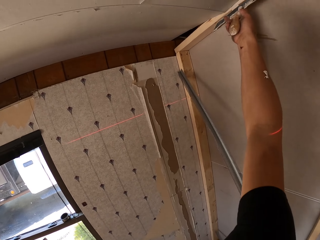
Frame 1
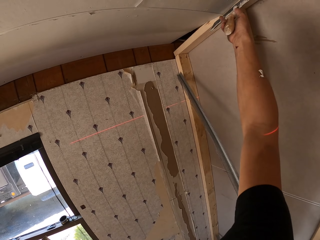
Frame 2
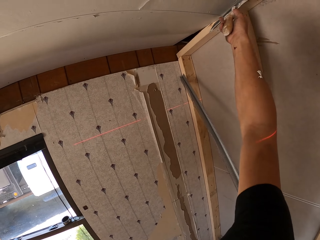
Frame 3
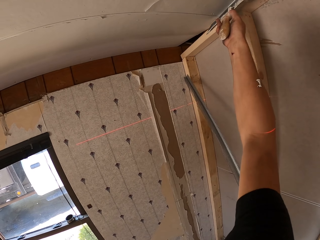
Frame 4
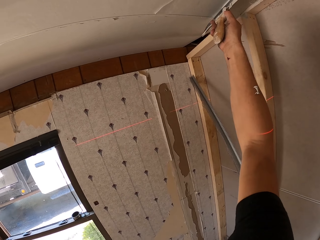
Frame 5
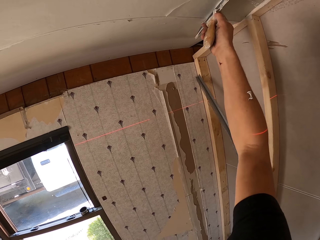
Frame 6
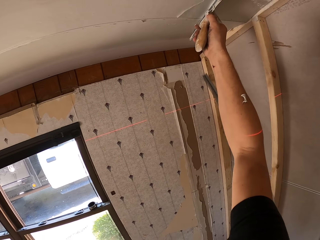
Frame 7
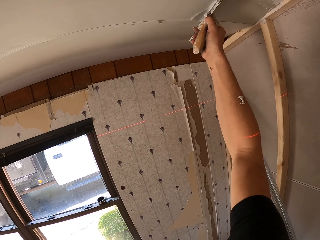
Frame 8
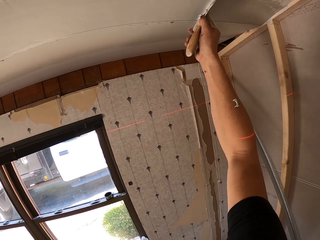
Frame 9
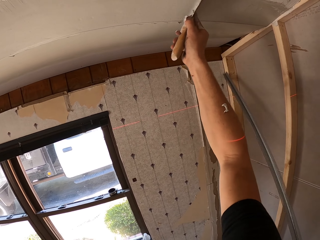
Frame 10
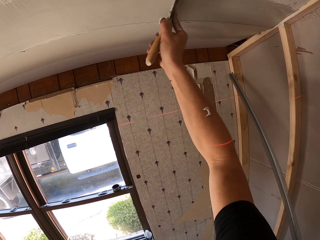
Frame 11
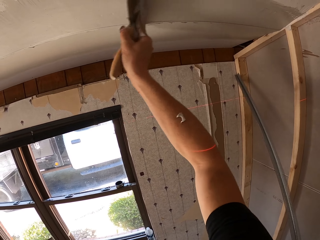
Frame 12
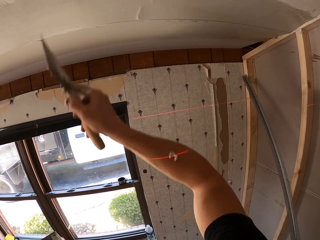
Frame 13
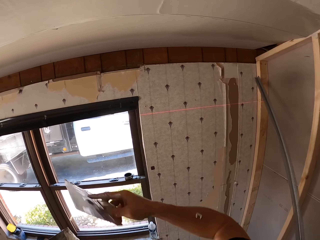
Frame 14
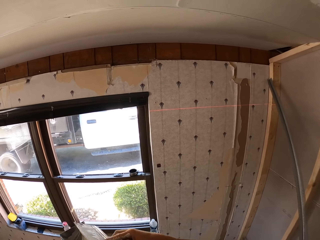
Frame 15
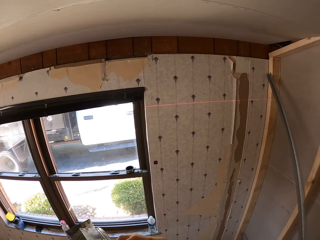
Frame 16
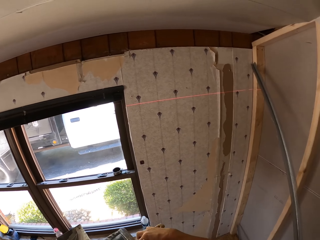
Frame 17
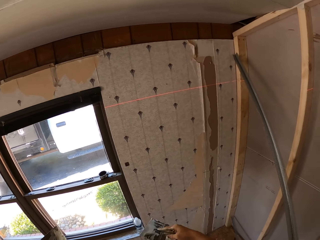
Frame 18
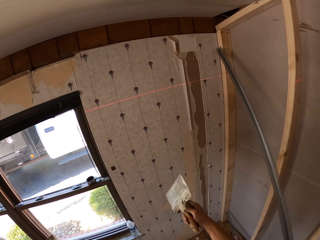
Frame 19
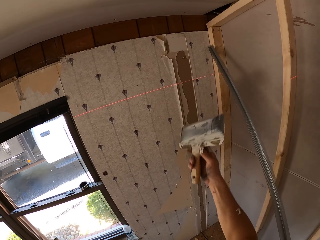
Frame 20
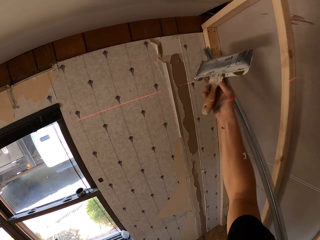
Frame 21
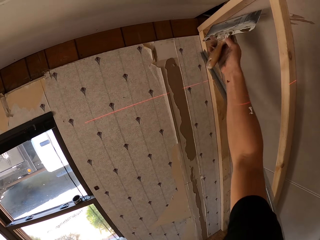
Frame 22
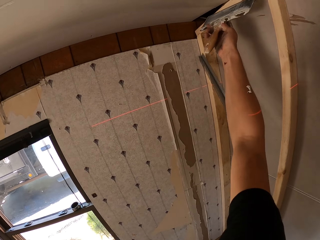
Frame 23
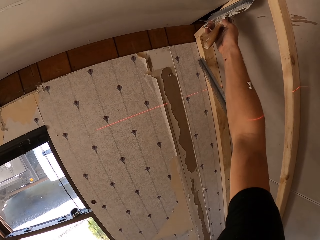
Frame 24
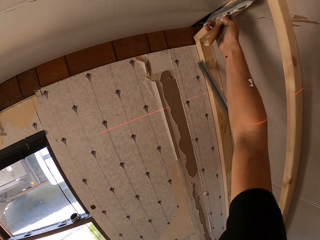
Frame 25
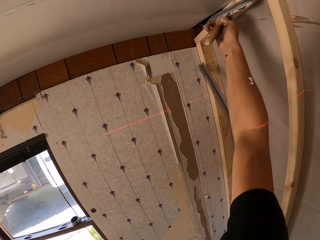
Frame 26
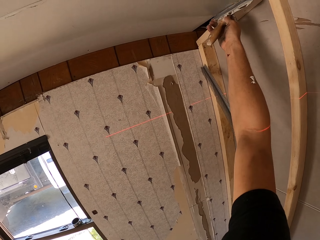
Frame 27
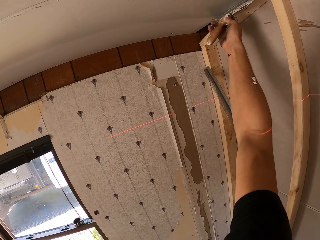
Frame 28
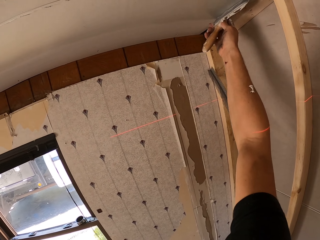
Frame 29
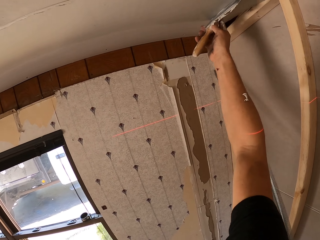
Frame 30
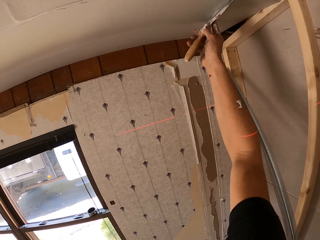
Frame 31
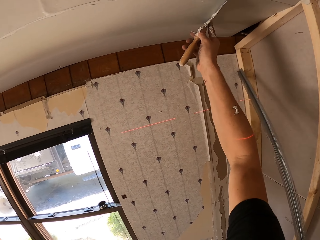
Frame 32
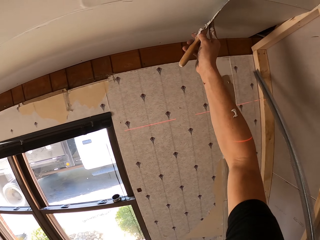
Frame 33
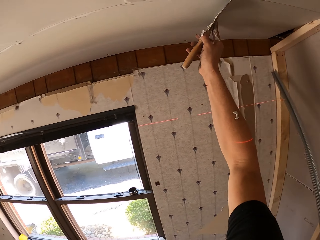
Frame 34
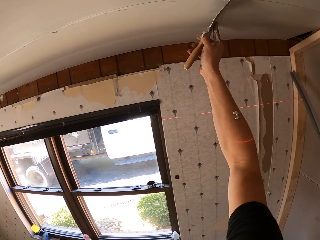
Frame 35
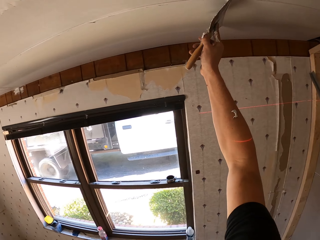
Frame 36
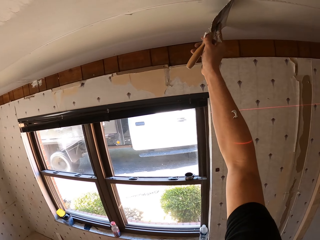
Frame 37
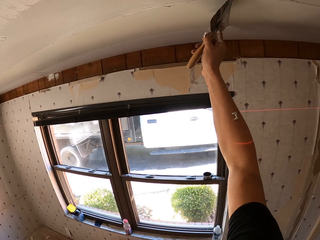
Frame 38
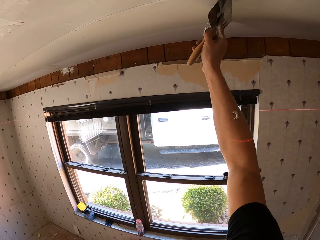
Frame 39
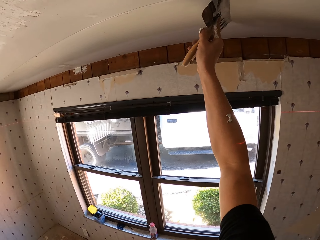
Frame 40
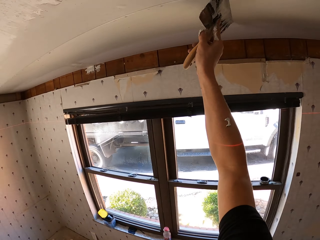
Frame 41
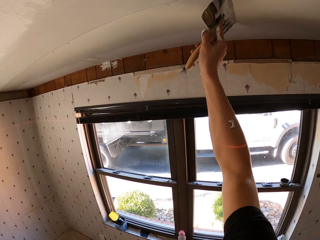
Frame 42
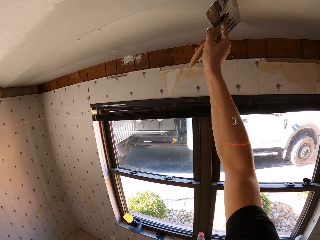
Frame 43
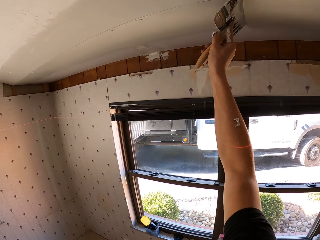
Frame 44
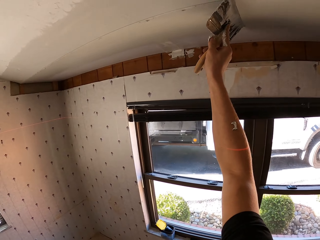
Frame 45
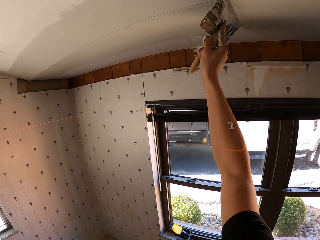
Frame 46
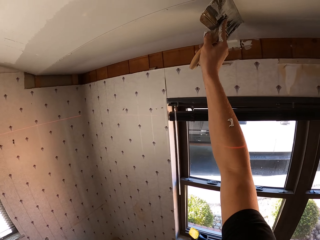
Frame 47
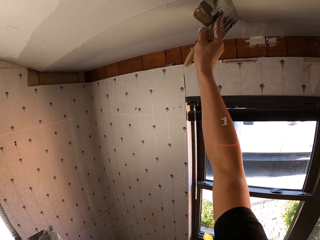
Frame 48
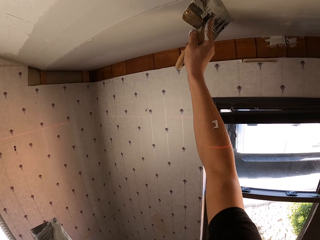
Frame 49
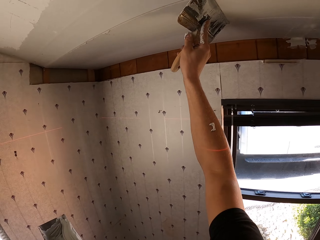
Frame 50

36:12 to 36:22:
The camera wearer paints the ceiling. They adjust the substance from the ceiling using a scraper. They remove excess paint. They wipe paint on the paint container. They paint on the ceiling board.

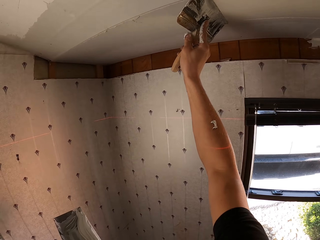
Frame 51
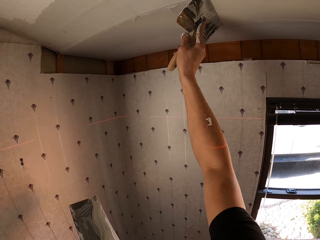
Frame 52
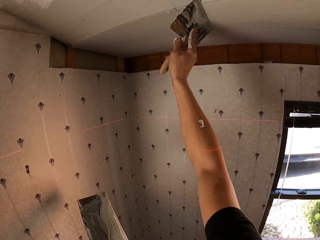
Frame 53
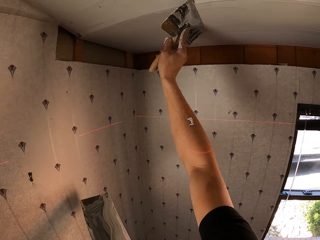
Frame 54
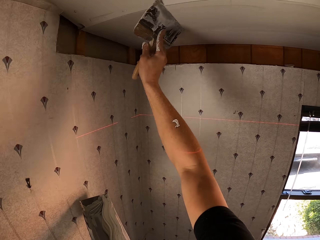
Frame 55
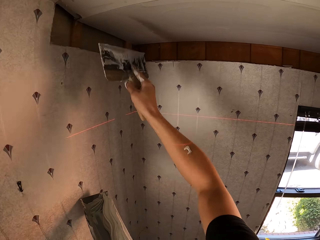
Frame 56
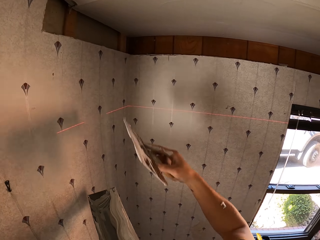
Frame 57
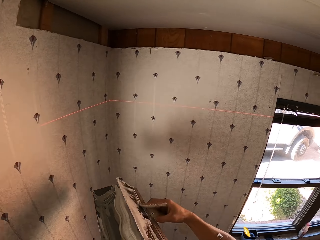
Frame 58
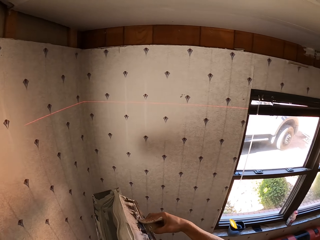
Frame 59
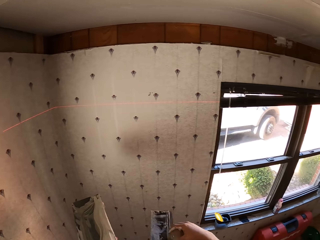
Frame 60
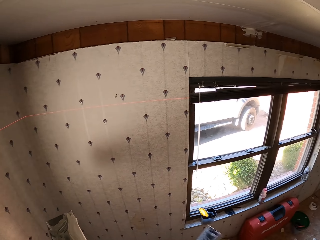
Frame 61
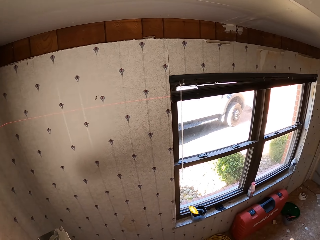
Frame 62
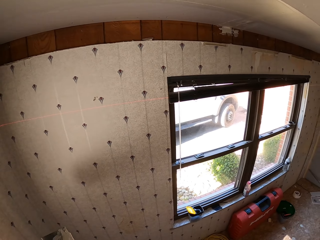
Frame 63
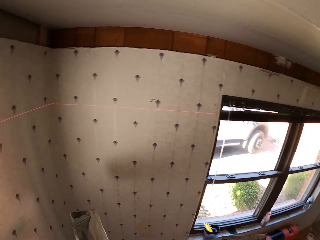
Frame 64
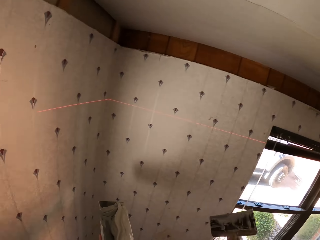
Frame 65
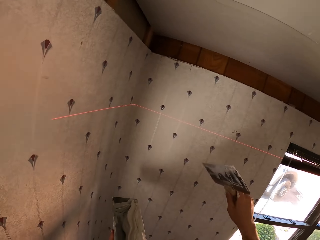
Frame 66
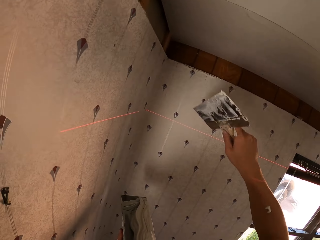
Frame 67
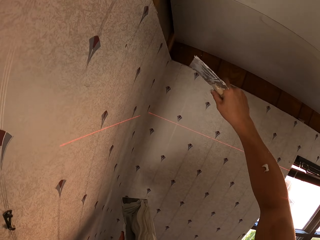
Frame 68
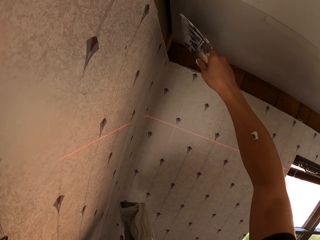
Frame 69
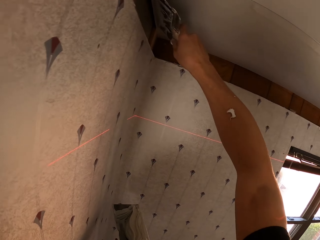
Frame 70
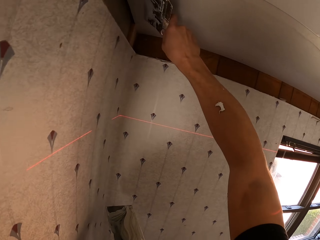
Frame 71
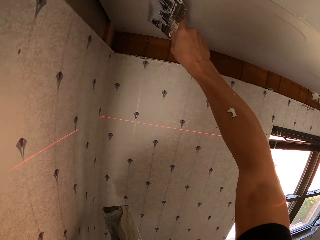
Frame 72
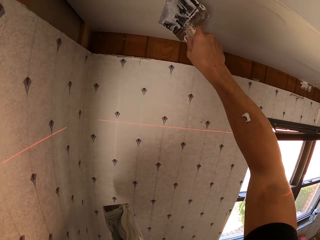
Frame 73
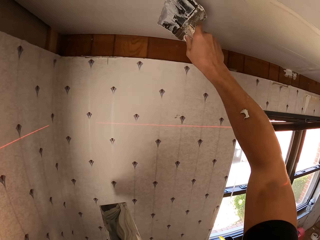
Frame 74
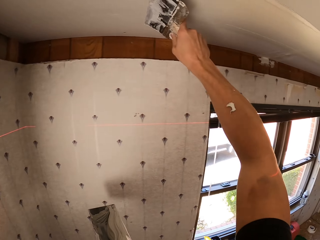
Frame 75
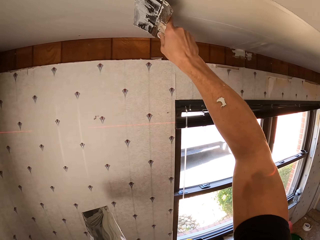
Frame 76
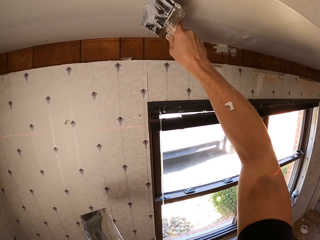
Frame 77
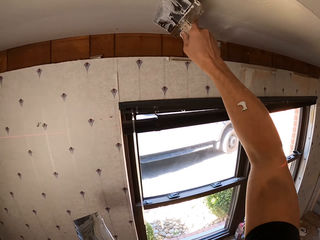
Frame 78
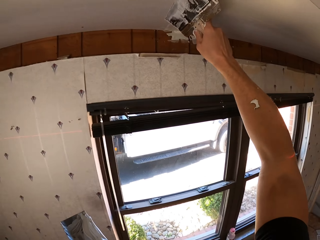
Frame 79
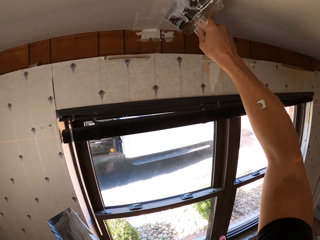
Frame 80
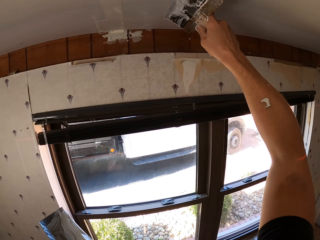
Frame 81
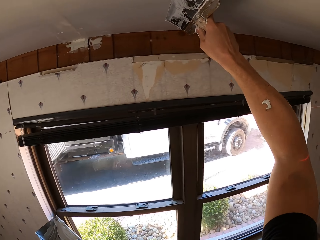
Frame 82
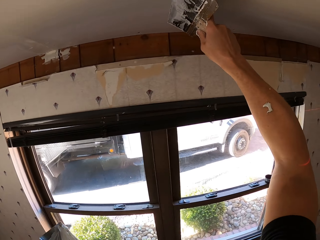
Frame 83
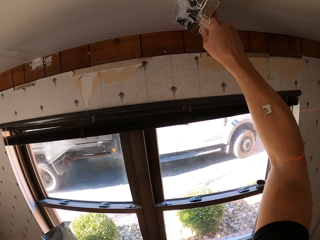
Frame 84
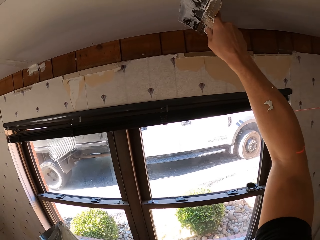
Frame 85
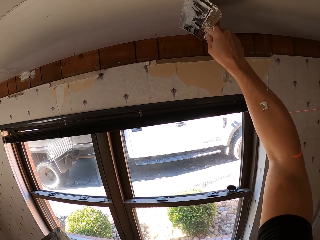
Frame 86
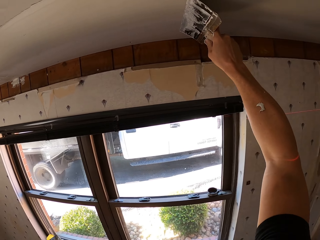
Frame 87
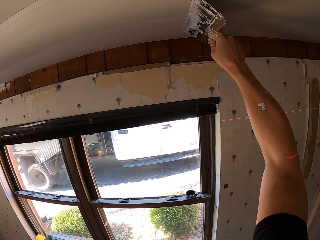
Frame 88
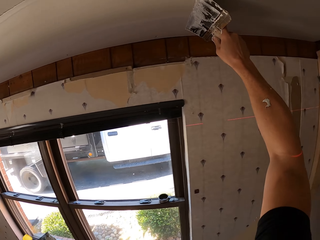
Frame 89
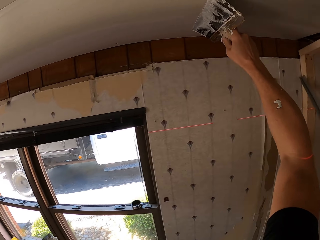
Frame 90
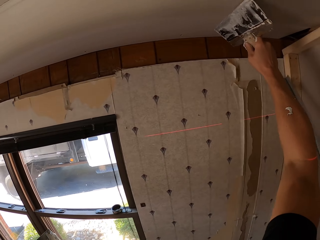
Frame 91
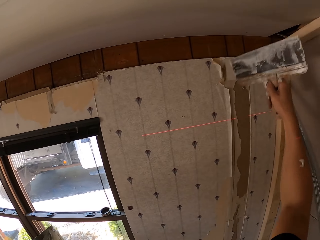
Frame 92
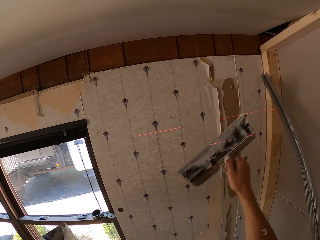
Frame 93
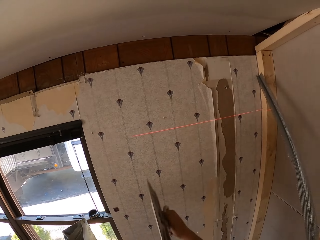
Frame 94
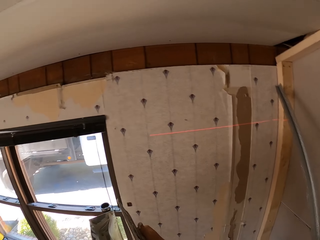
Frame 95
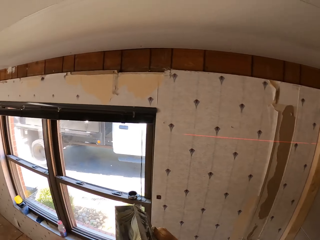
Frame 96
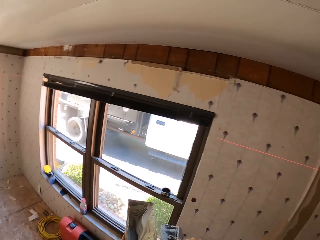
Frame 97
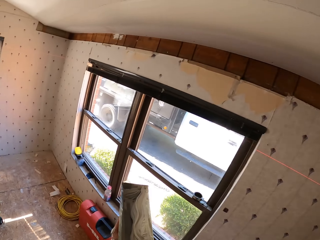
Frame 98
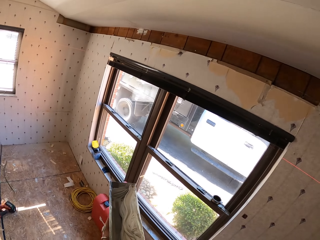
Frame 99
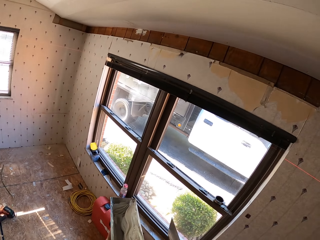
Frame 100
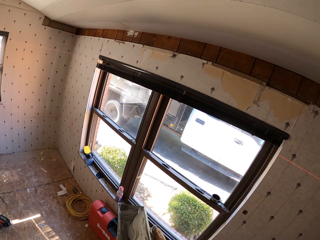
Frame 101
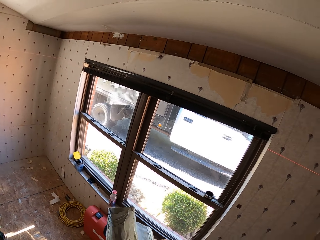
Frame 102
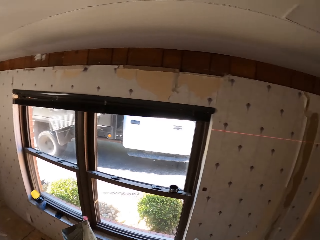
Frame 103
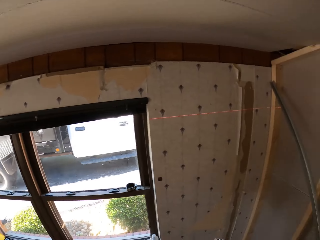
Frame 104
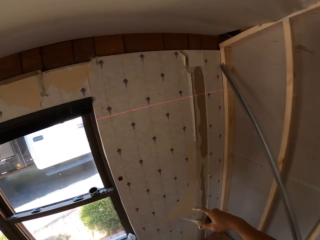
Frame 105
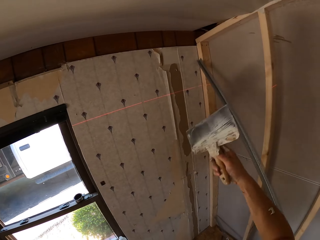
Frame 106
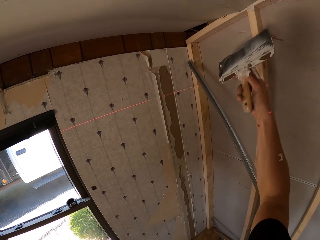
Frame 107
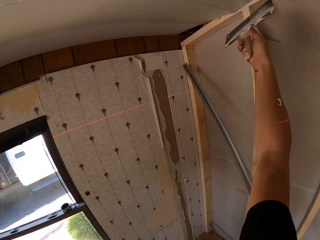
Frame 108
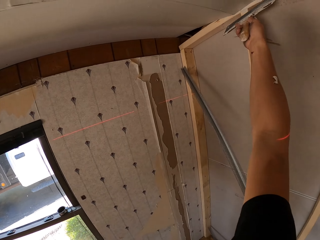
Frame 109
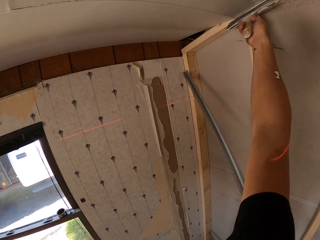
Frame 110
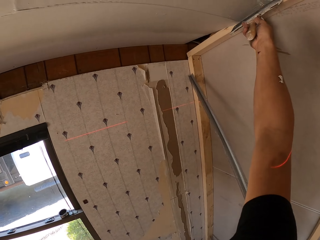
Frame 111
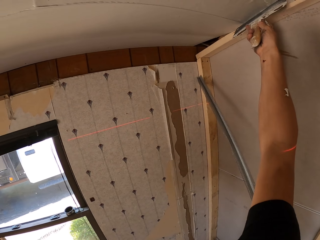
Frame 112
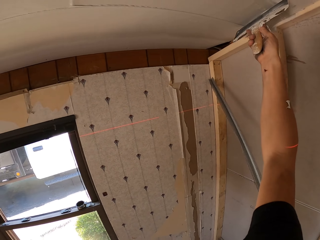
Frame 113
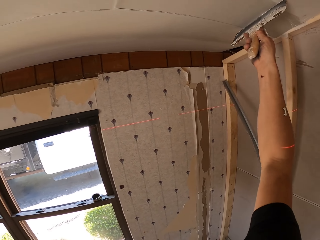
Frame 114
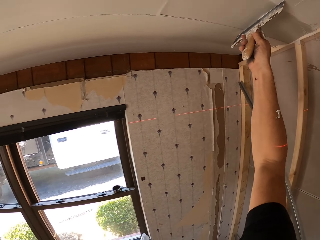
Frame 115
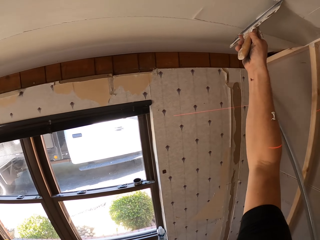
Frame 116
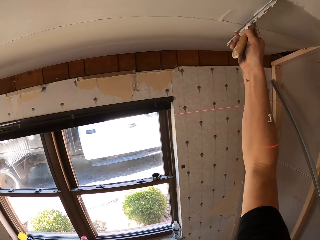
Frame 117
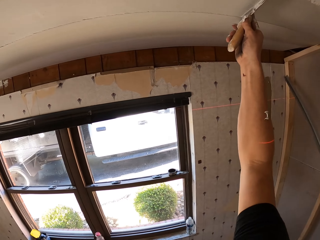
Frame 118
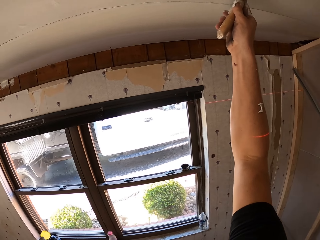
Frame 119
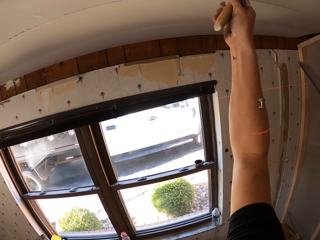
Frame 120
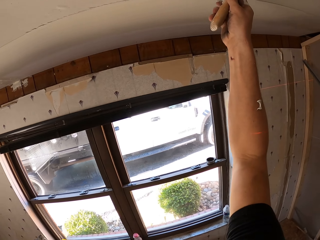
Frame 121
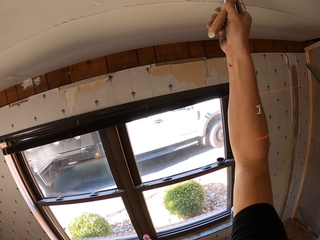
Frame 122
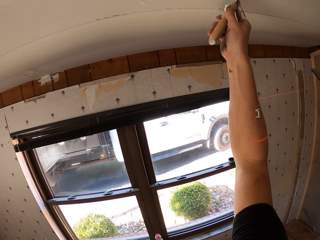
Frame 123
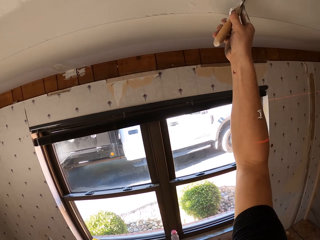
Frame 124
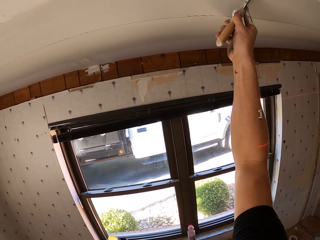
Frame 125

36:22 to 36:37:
The camera wearer wipes paint on the paint container. They paint on the ceiling board. They wipe paint on the paint container. They paint on the ceiling board.
